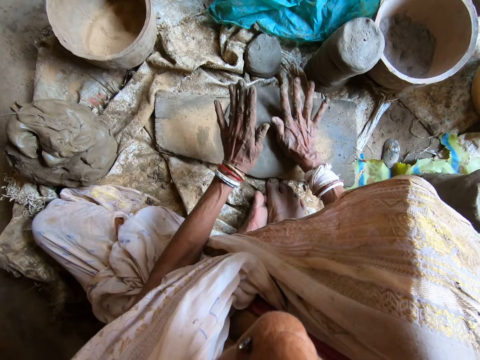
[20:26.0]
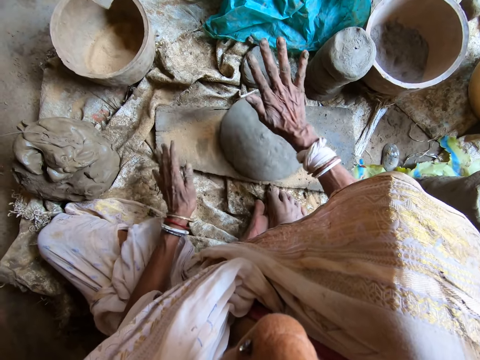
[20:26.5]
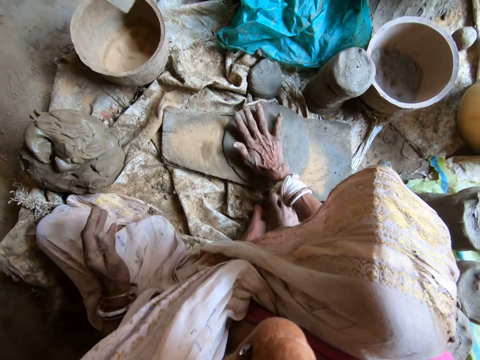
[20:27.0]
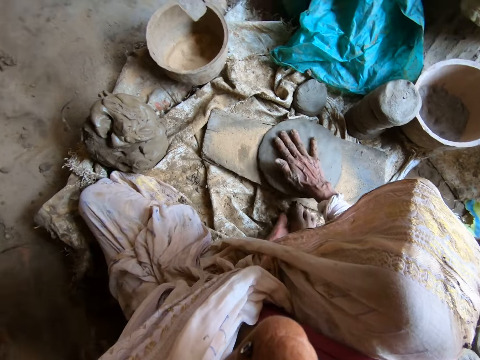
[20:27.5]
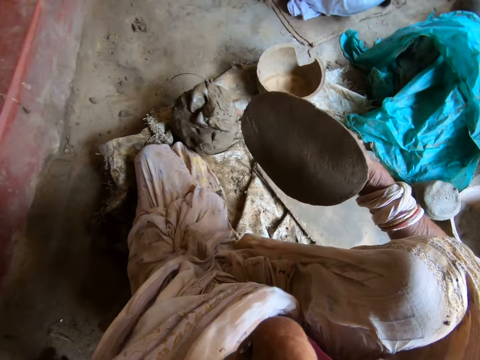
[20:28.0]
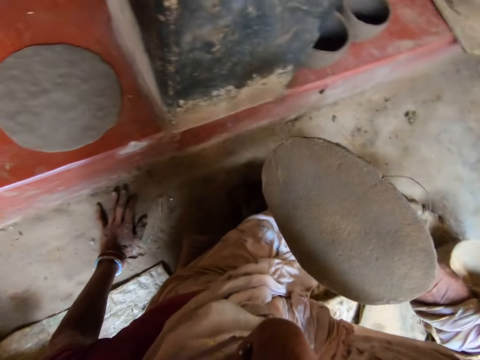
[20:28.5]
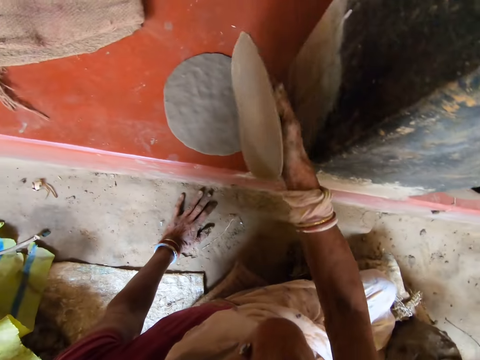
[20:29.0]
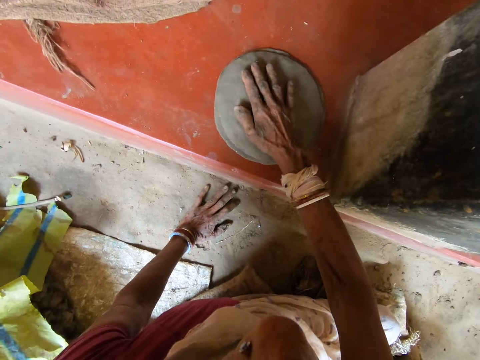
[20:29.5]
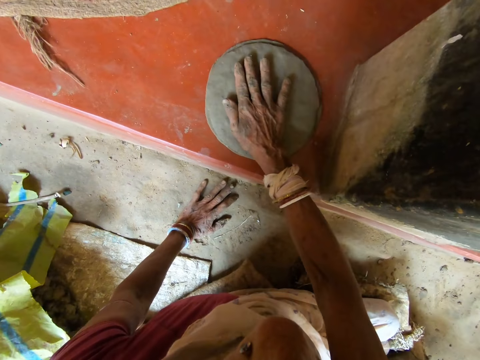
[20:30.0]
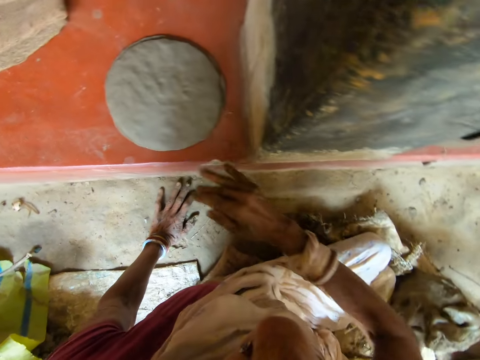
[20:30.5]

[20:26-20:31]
The camera wearer hits the molded clay on the plank with her right hand. She picks up the molded clay from the plank with her right hand. She puts the molded clay in her right hand on the molded clay on the floor.

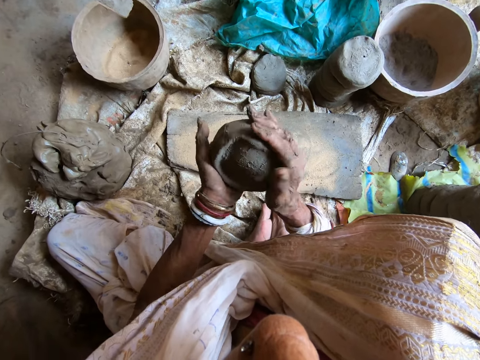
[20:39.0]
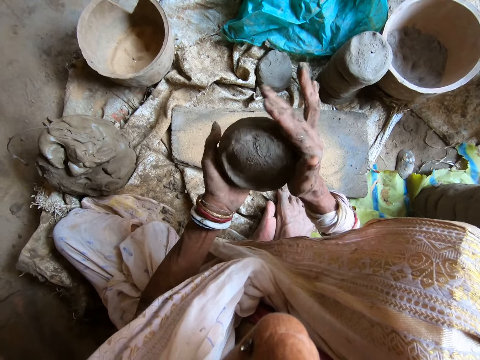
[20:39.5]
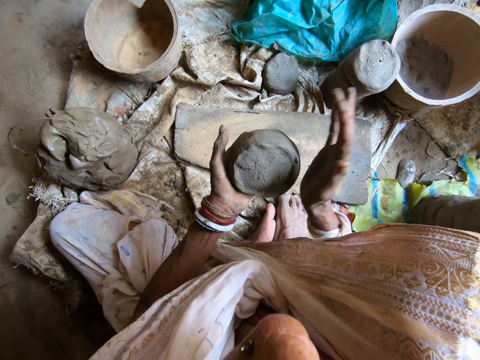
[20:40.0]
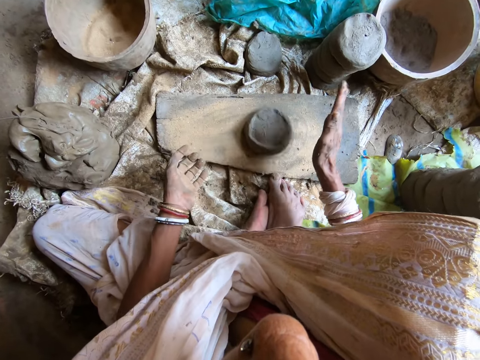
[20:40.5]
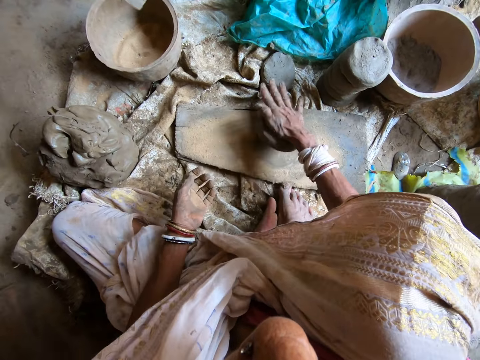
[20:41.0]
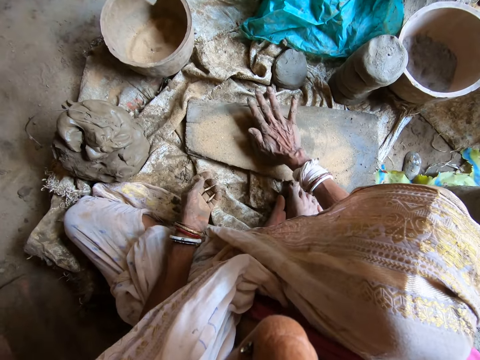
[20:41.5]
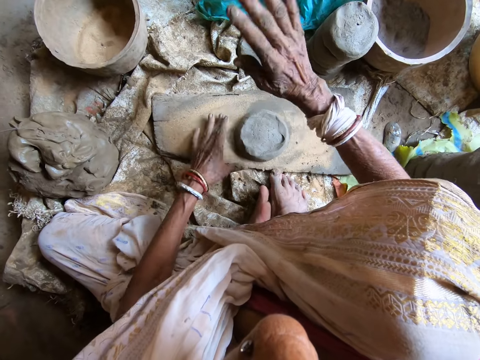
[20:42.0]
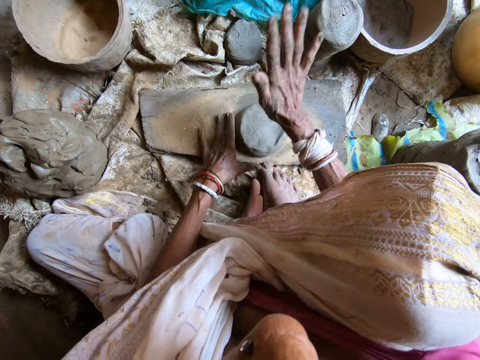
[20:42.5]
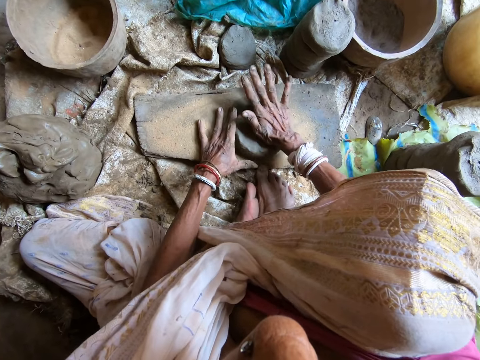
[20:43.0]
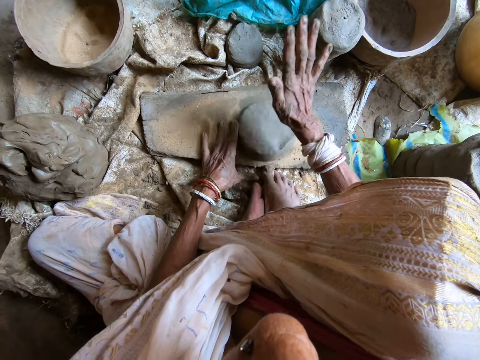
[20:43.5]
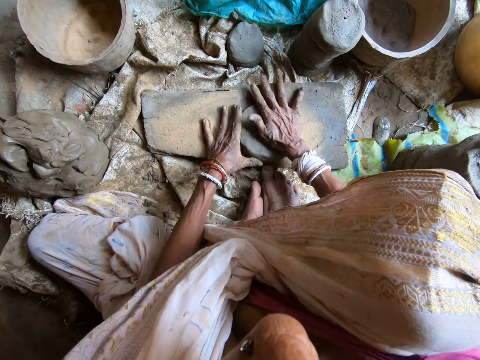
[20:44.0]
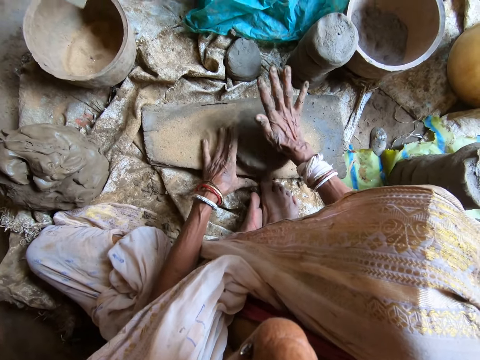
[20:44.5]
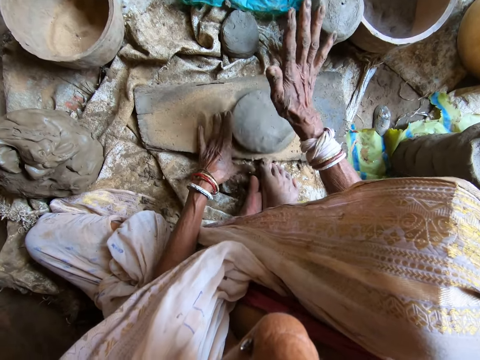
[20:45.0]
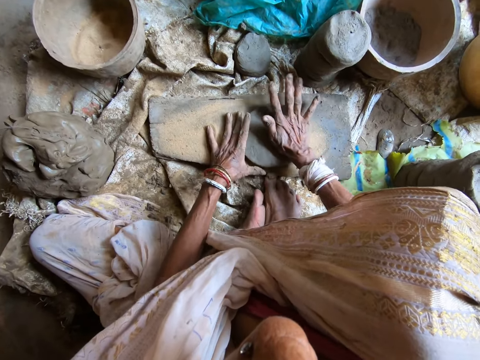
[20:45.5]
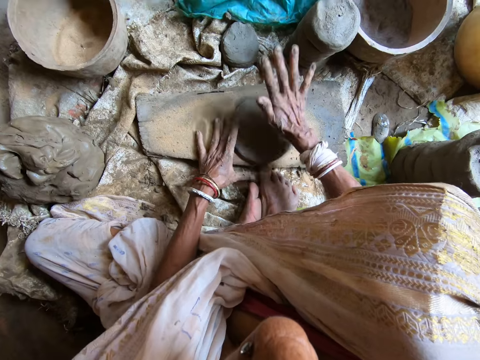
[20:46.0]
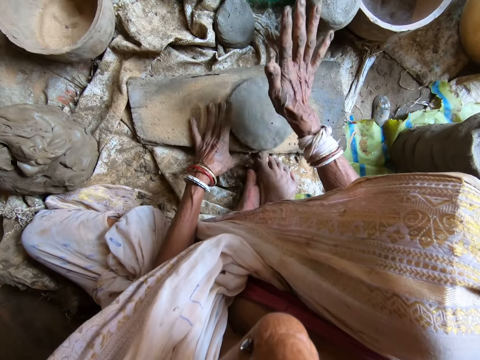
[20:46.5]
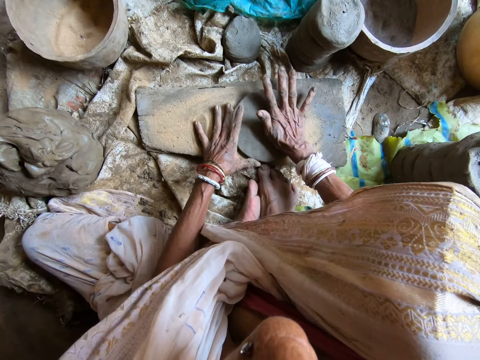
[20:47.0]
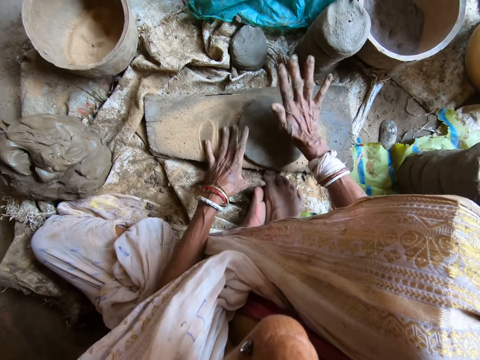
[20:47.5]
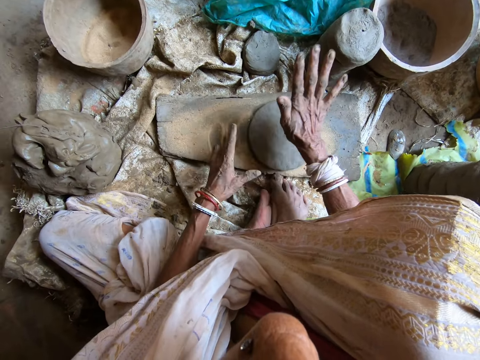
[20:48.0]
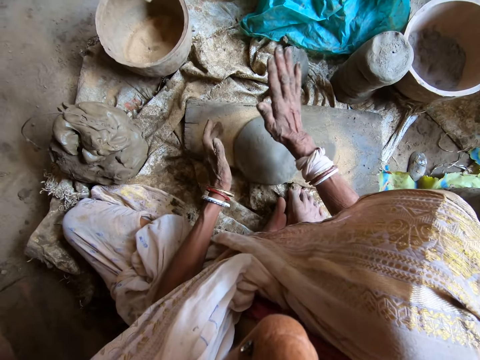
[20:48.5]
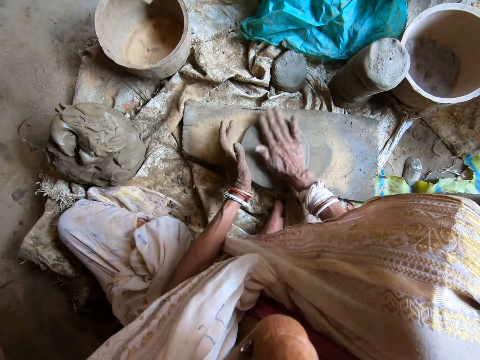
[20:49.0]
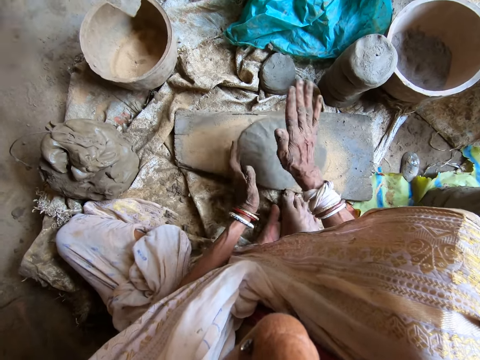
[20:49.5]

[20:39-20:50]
The camera wearer drops the molded clay on the plank with her right hand. She hits the molded clay on the plank with her right hand. She guides the molded clay on the plank with her left hand.

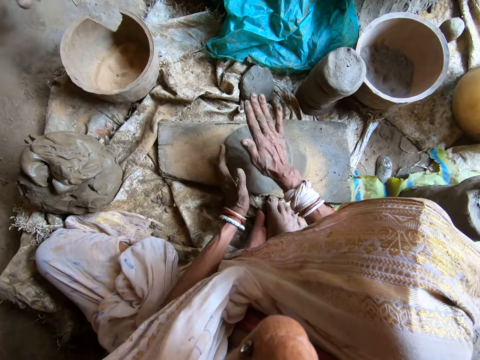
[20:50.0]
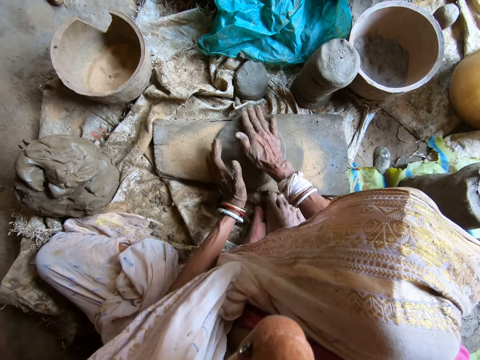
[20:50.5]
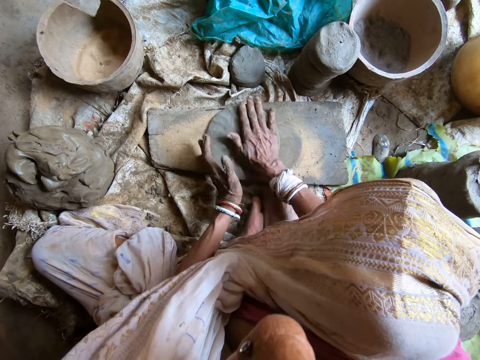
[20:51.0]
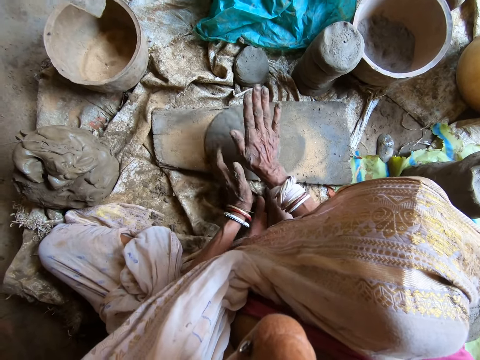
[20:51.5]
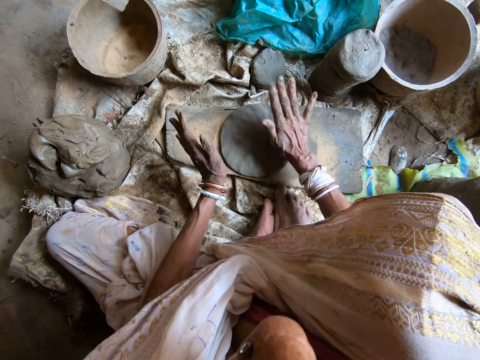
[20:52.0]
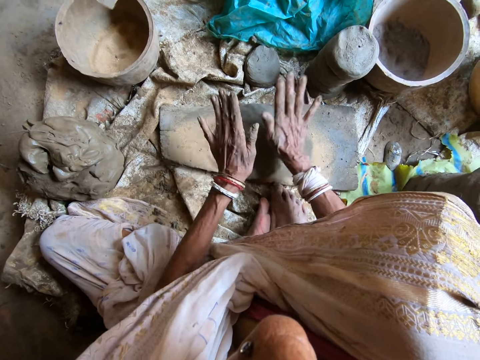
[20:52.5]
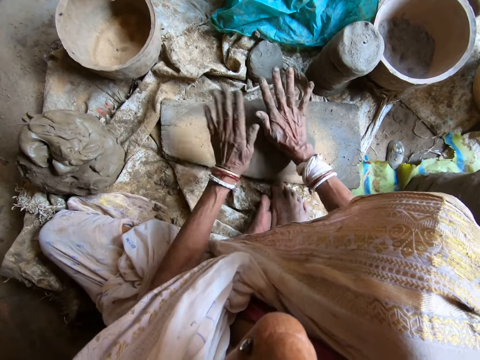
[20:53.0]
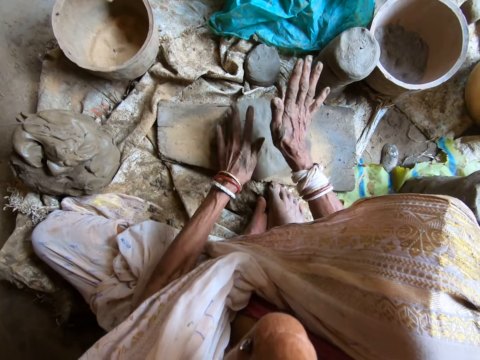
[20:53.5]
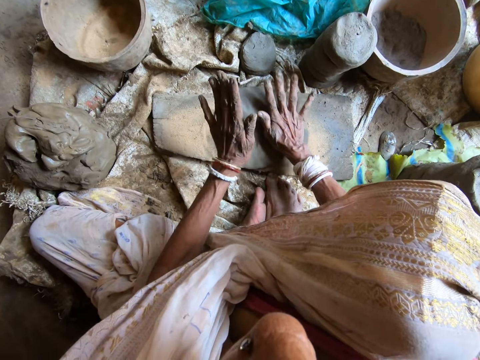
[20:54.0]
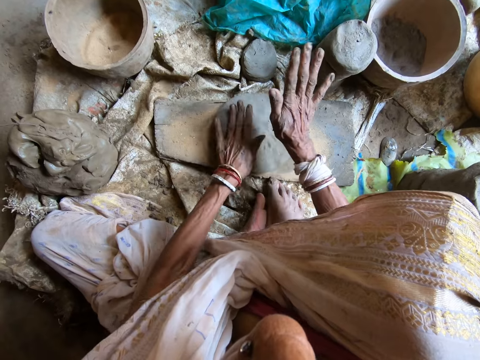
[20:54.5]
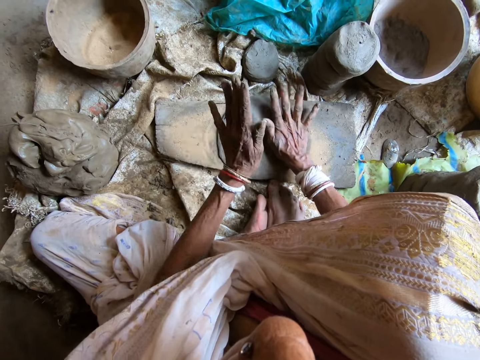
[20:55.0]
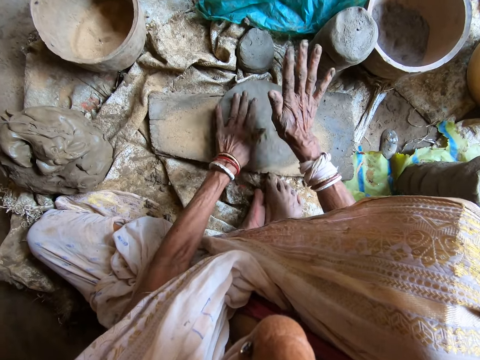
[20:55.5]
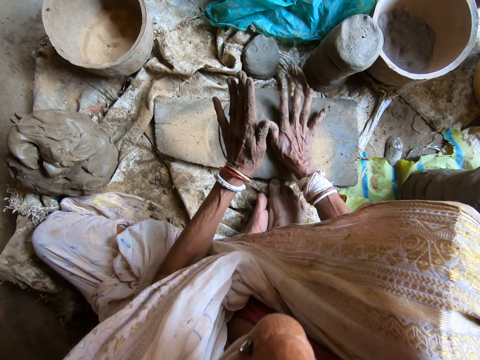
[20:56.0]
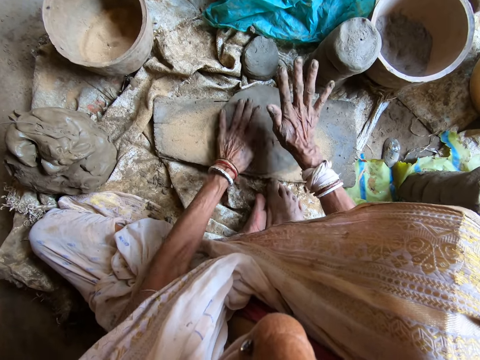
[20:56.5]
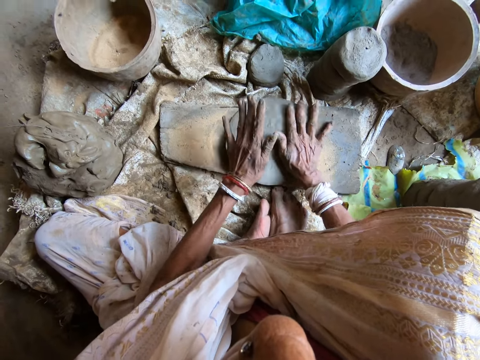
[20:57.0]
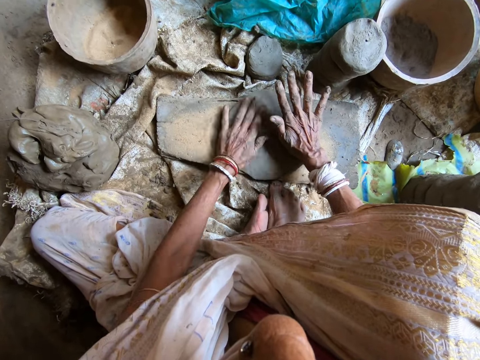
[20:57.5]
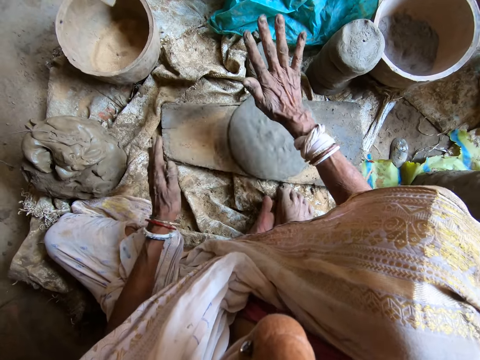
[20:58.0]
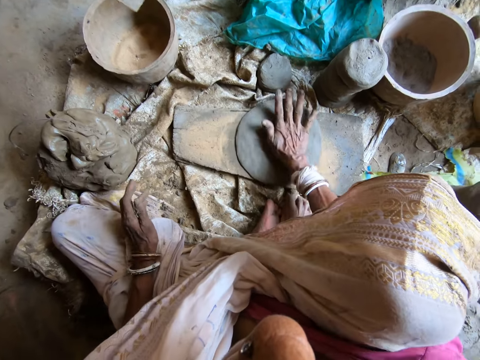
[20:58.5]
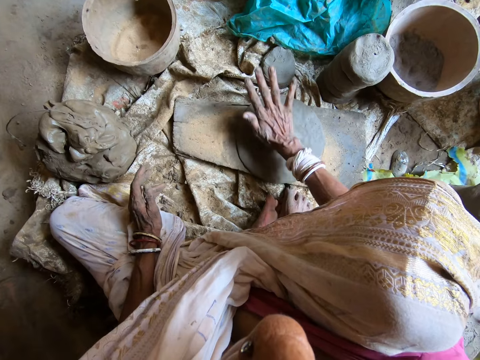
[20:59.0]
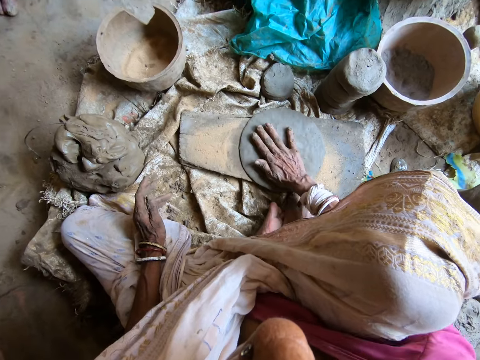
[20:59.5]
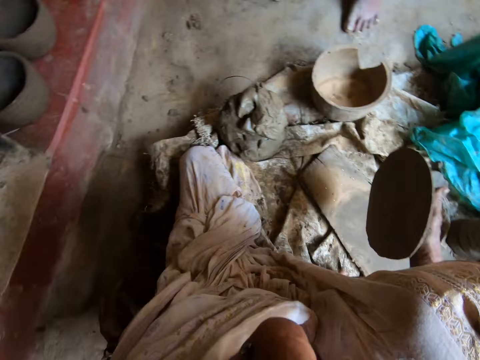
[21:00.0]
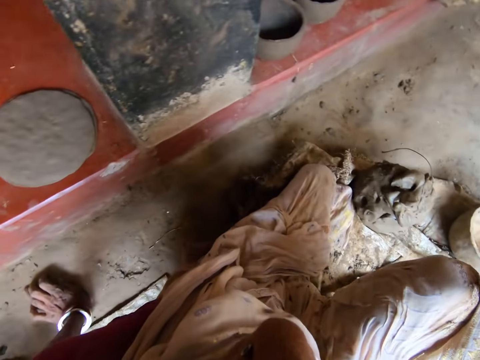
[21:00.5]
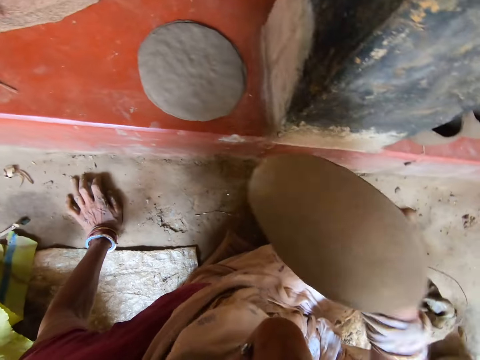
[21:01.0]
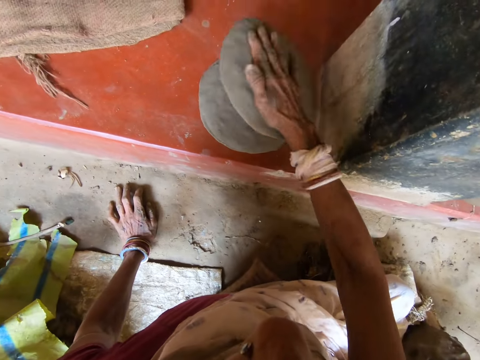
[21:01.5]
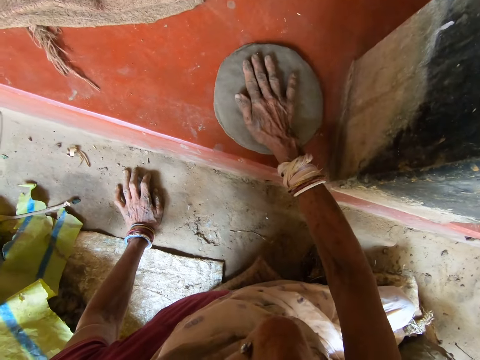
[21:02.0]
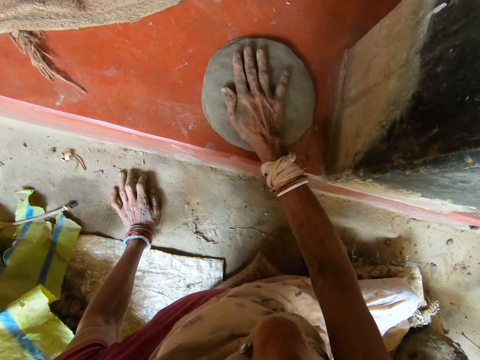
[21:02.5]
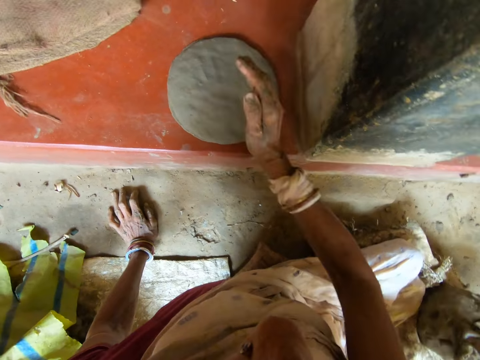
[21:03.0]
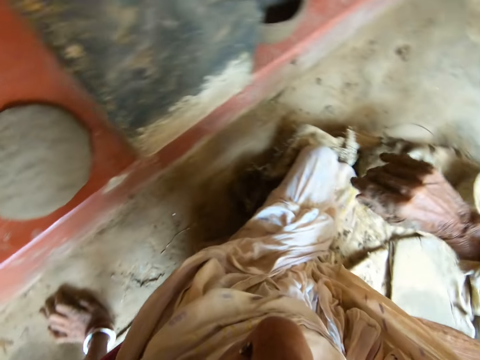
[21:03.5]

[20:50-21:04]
The camera wearer hits the molded clay on the plank with both hands. She hits the molded clay on the plank with her right hand. She picks up the molded clay from the plank with her right hand. She puts her left hand on the floor. She puts the molded clay in her right hand on the molded clay on the floor.
